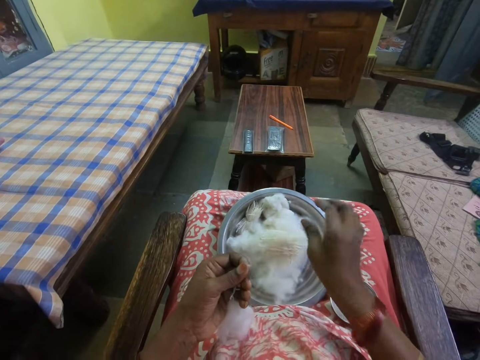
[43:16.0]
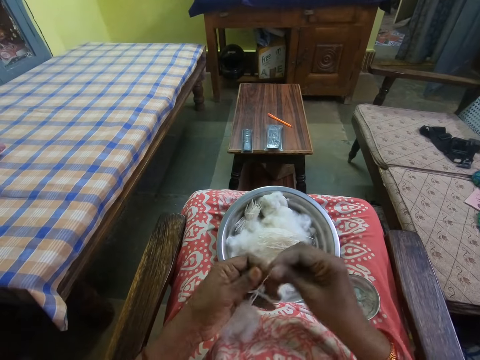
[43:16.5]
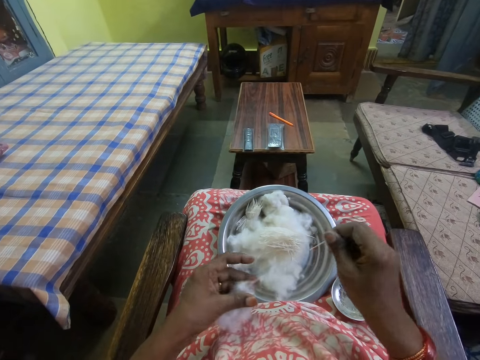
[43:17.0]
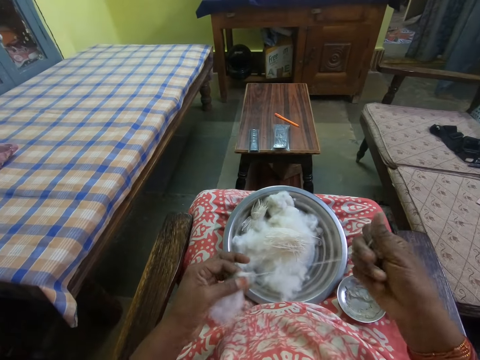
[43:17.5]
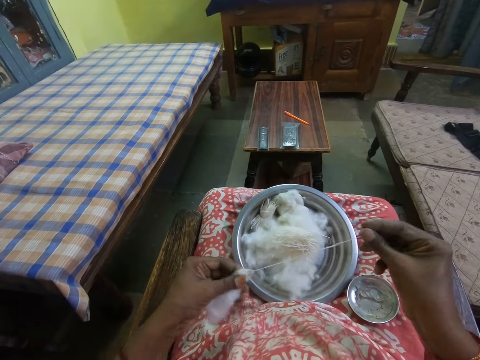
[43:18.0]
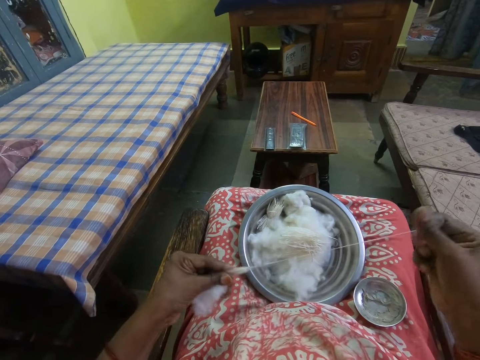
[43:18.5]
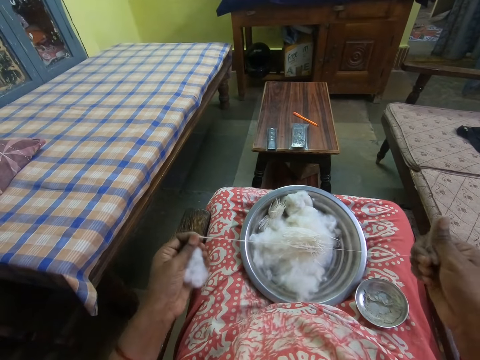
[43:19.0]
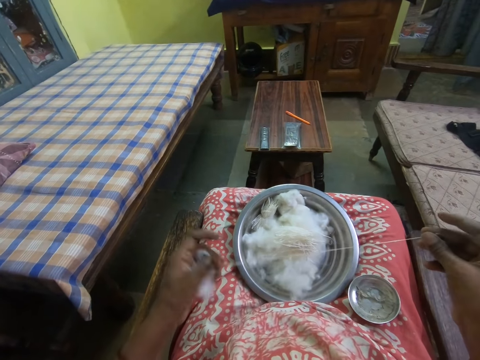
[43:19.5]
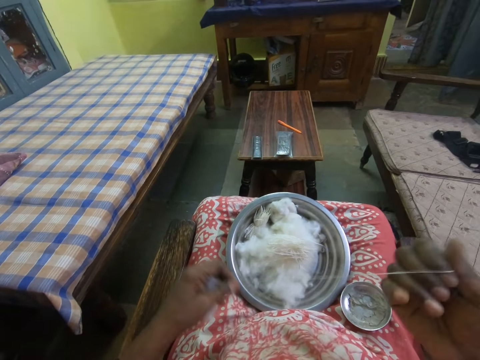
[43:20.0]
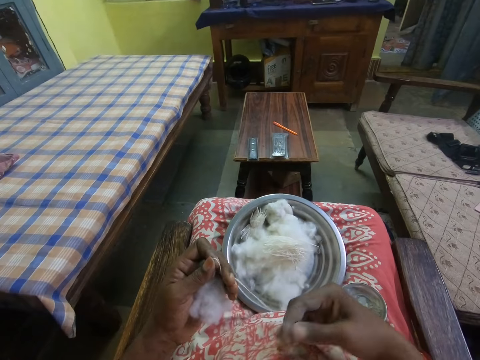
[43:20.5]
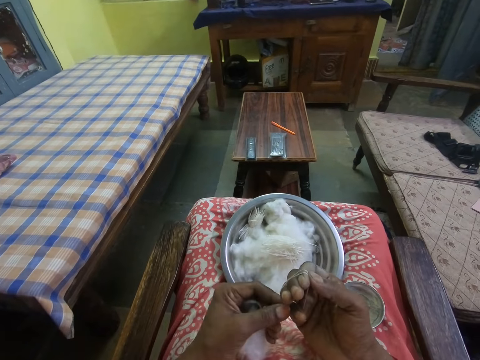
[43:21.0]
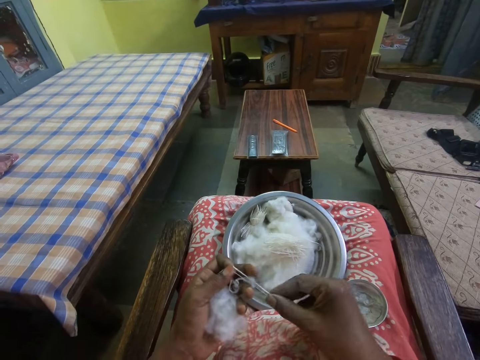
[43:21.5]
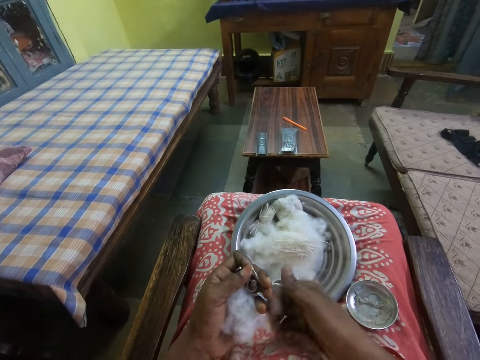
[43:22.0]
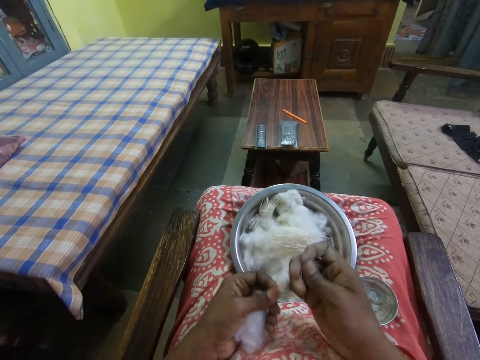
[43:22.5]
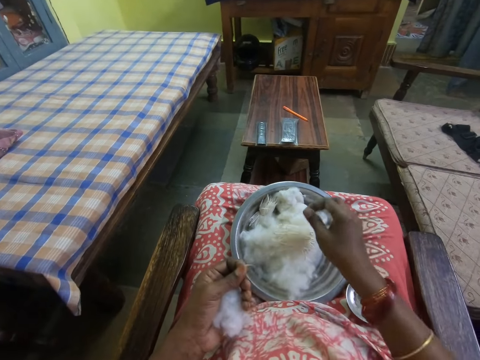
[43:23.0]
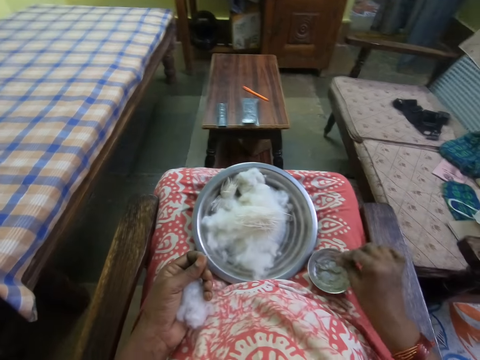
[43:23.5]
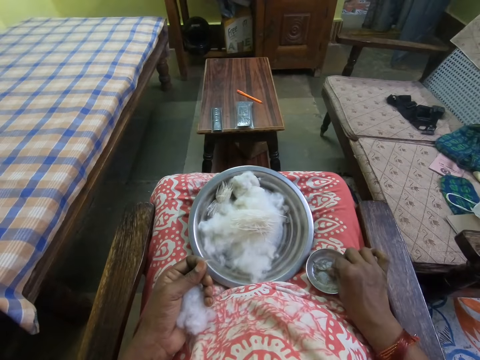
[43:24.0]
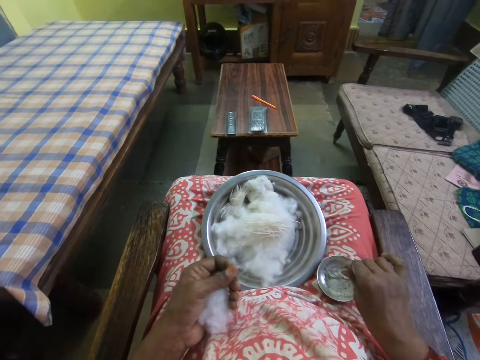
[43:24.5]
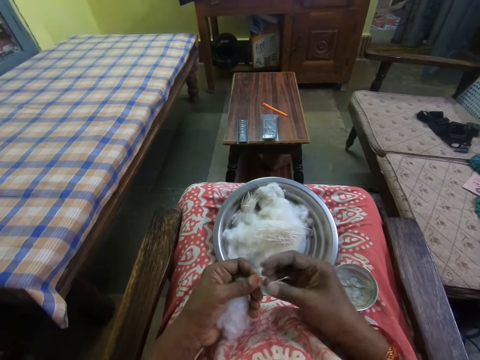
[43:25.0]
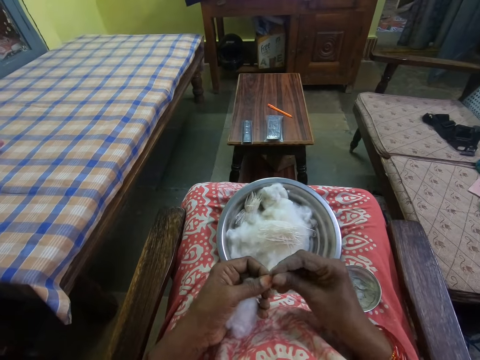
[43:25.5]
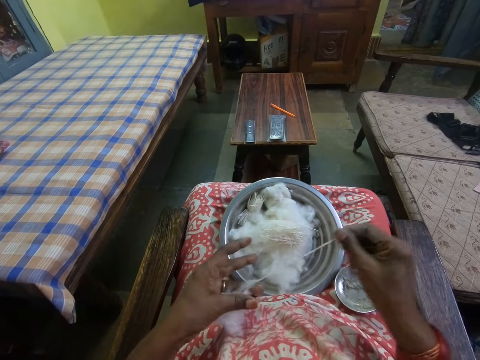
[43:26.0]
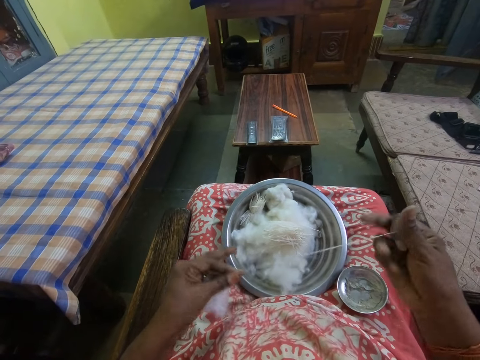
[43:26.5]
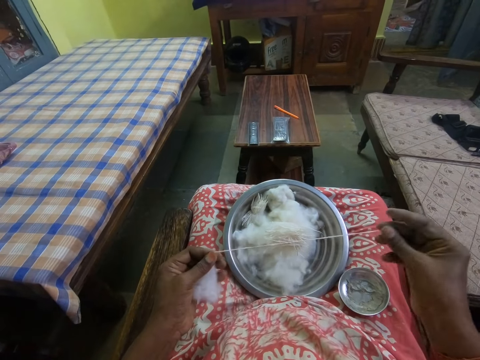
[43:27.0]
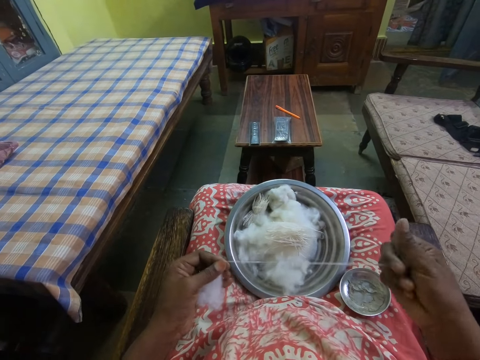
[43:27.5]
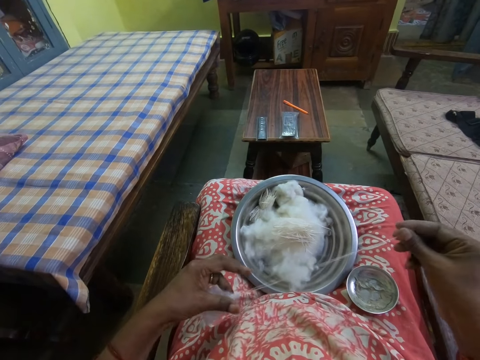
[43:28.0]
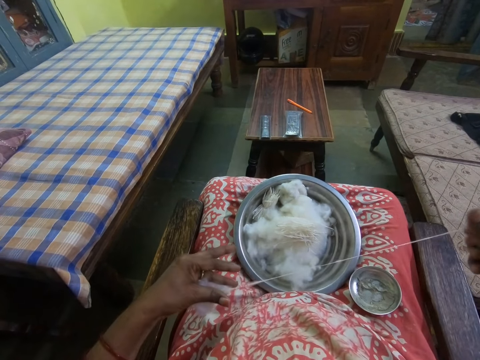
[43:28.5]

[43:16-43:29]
The camera wearer cuts the thread from the cotton wool. They put the yarn on the cooking pot. They hold the cotton. They hand spin the yarn from the cotton and hold the cotton. They pull the thread from the cotton wool. They hold the cotton again. They roll the yarn around the right hand. They fold the yarn and hold the cotton. They hold the cotton again. They twist the yarn. They cut the thread from the cotton wool. They hold the cotton. They put the yarn on the cooking pot and hold the cotton. They hold the cotton again. They dip their fingers in the lubricant. They touch inside the side bowl with their fingertips. They rub their fingers together and hold the cotton. They hand spin the yarn from the cotton and hold the cotton. They pull the thread from the cotton wool.

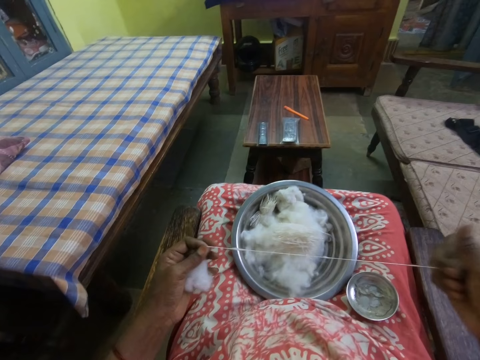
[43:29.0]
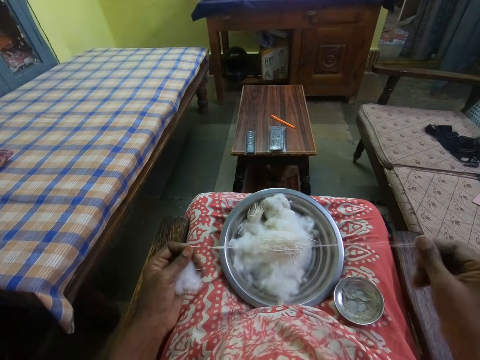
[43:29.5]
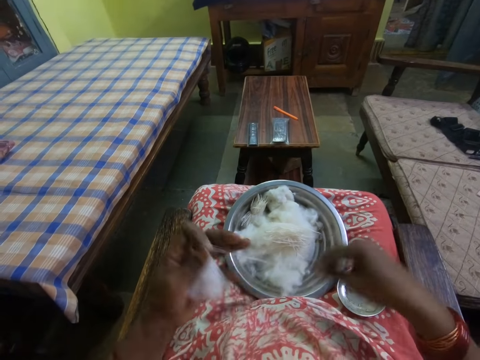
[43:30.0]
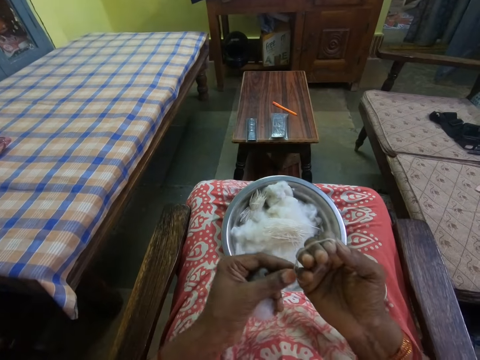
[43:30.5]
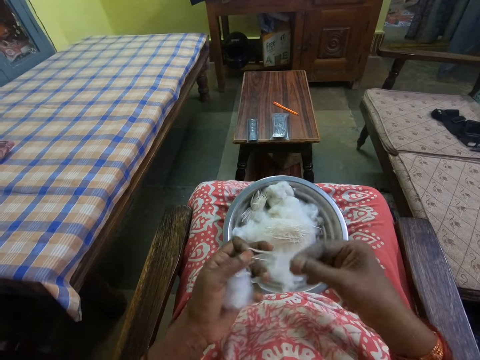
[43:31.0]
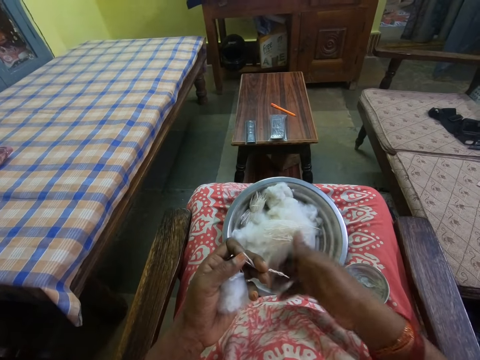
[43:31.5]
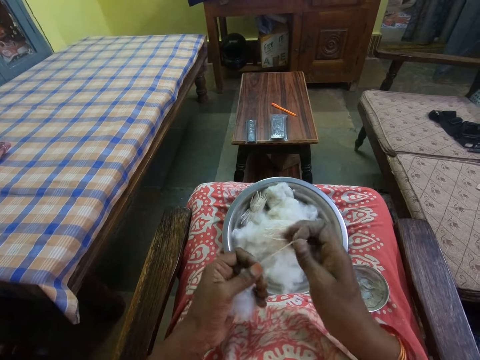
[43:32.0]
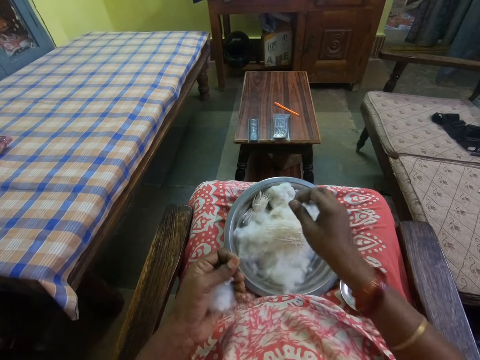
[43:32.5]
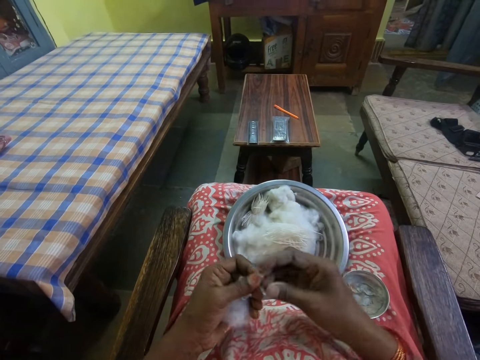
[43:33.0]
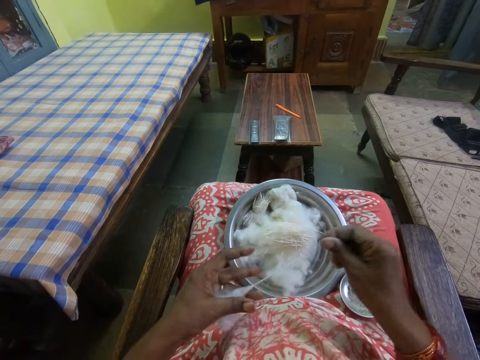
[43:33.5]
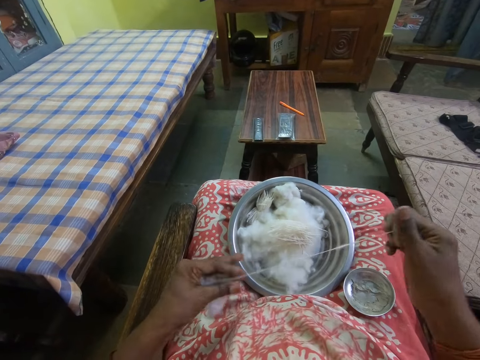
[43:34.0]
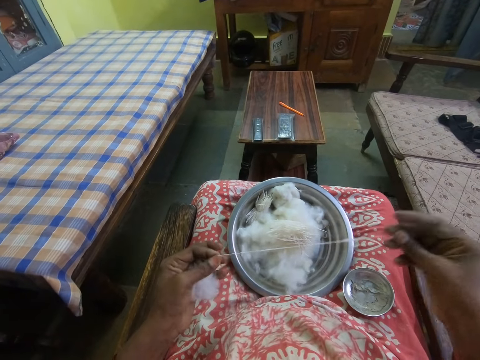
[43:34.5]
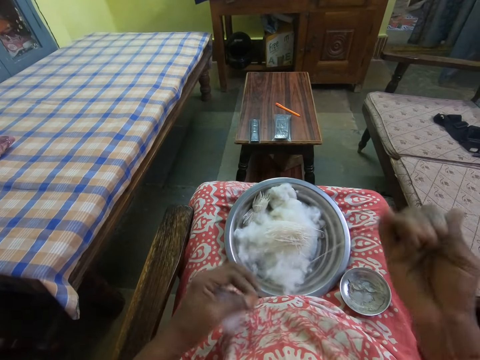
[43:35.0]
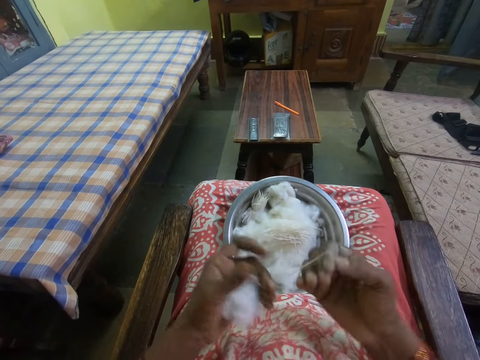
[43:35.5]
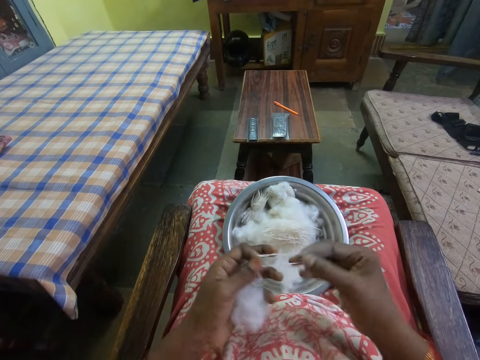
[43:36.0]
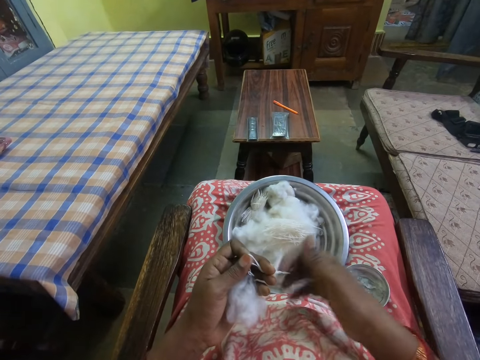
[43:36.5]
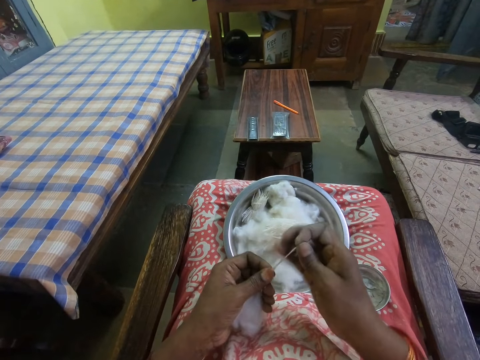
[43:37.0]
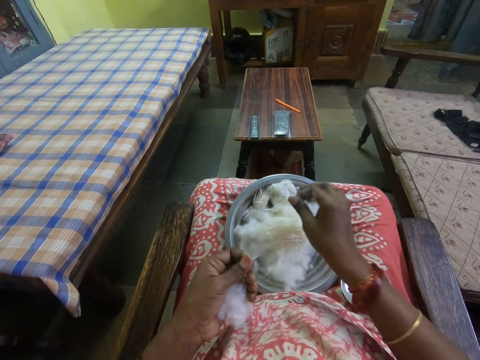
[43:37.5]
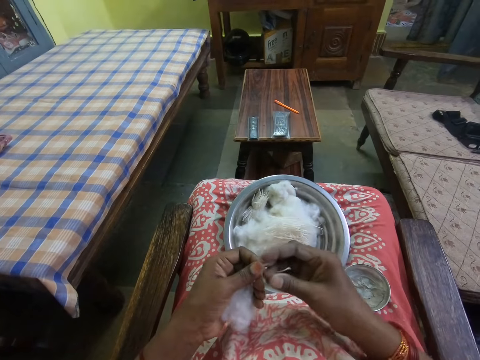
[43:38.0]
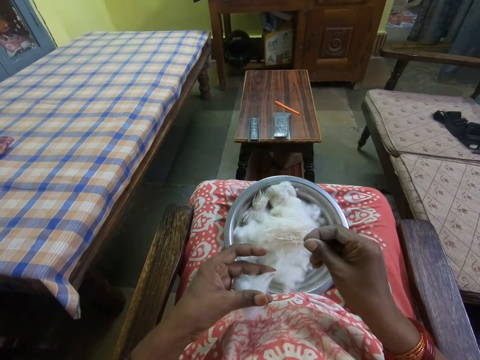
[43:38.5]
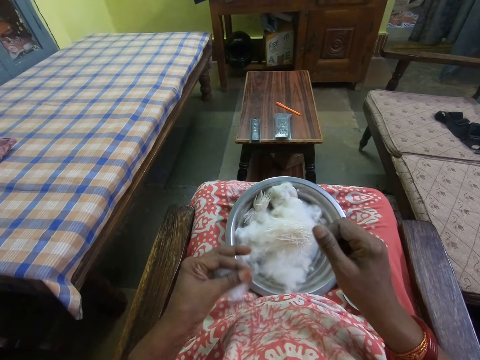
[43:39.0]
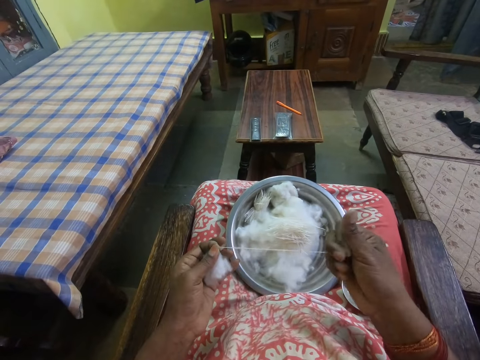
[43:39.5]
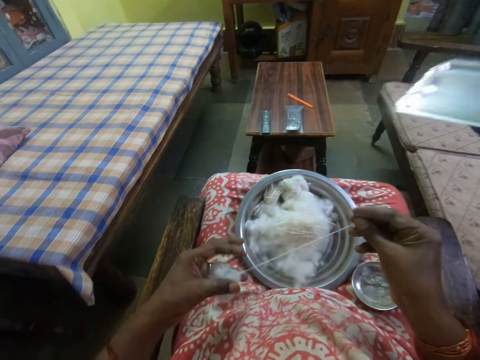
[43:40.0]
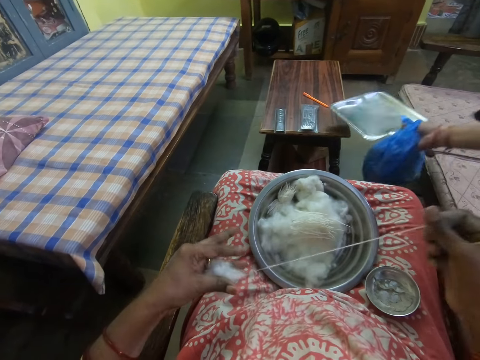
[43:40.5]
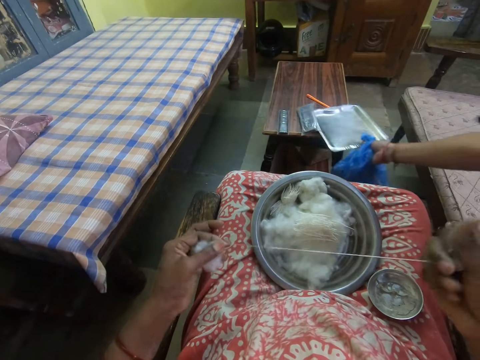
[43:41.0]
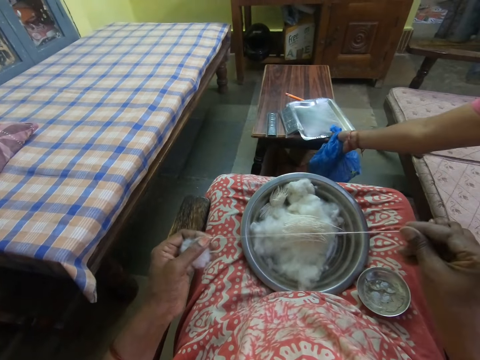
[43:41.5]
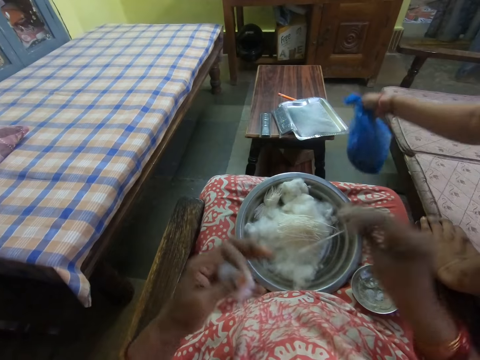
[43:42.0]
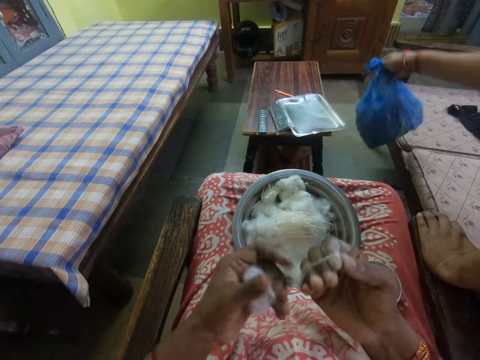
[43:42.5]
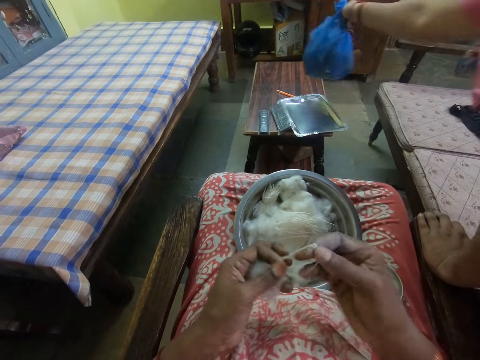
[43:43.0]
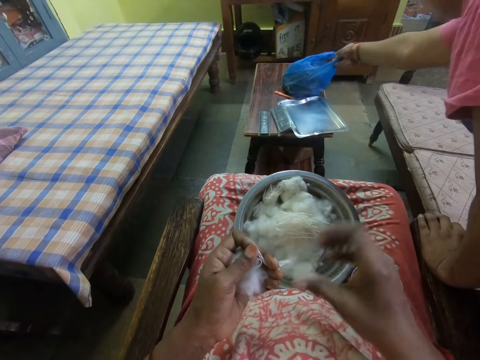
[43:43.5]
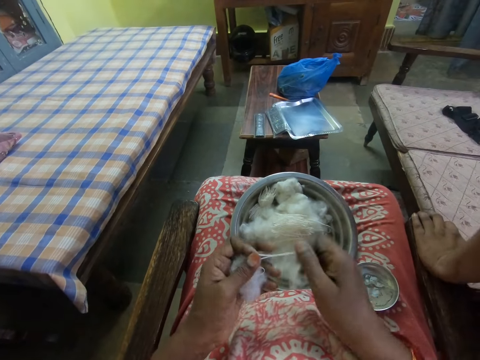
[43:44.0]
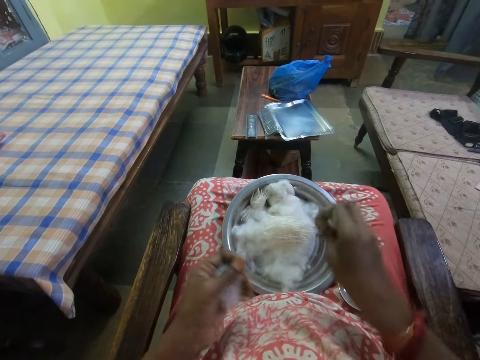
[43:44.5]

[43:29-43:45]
The camera wearer holds the cotton and rolls the yarn around the right hand. They fold the yarn and hold the cotton. They twist the yarn and hold the cotton. They hold the cotton again. They cut the thread from the cotton wool. They put the yarn on the cooking pot and hold the cotton. They hold the cotton again. They hand spin the yarn from the cotton. They pull the thread from the cotton wool. They roll the yarn around the right hand and hold the cotton. They hold the cotton again. They fold the yarn. They twist the yarn and hold the cotton. They cut the thread from the cotton wool. They hold the cotton. They put the yarn on the cooking pot and hold the cotton. They hand spin the yarn from the cotton and hold the cotton. They pull the thread from the cotton wool. They roll the yarn around the right hand and hold the cotton. They fold the yarn and hold the cotton. They twist the yarn and hold the cotton. They cut the thread from the cotton wool. They hold the cotton.
